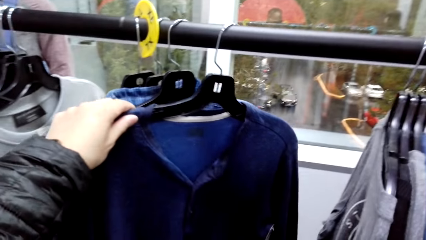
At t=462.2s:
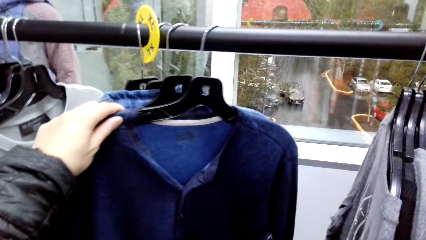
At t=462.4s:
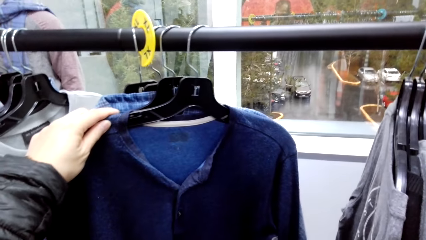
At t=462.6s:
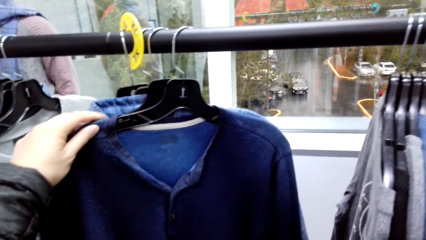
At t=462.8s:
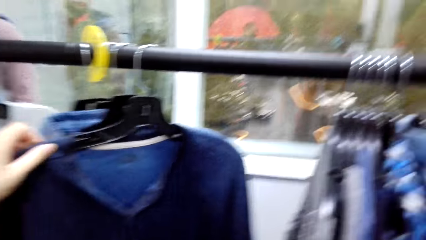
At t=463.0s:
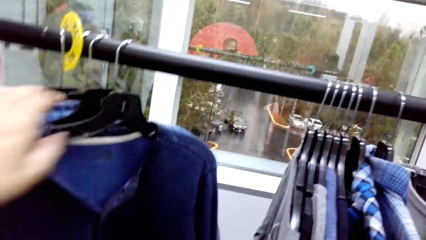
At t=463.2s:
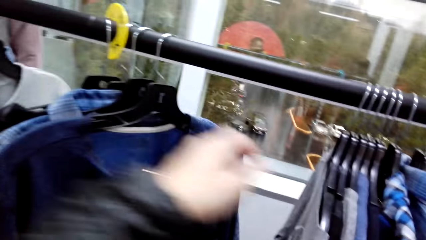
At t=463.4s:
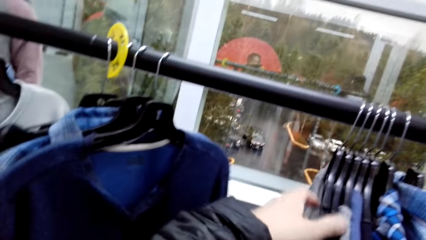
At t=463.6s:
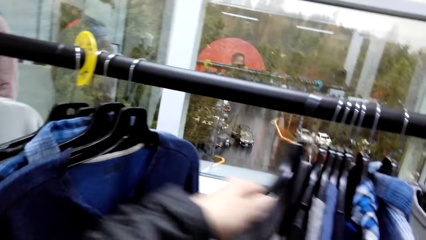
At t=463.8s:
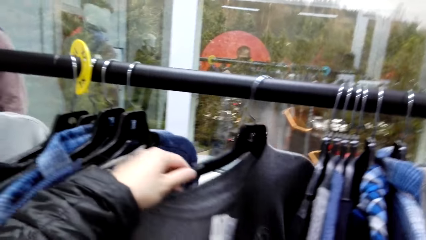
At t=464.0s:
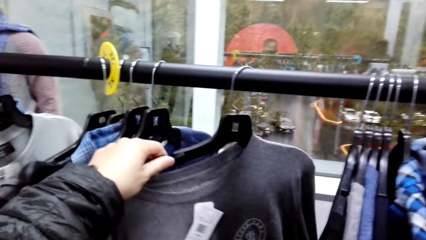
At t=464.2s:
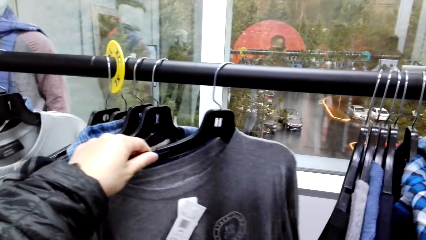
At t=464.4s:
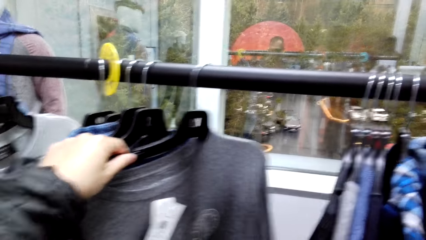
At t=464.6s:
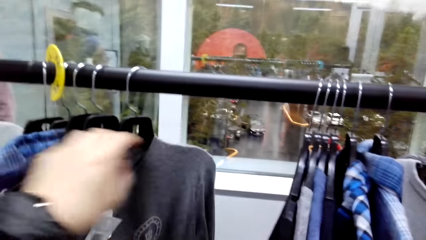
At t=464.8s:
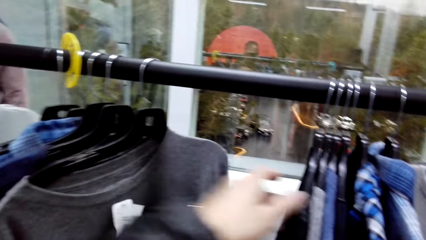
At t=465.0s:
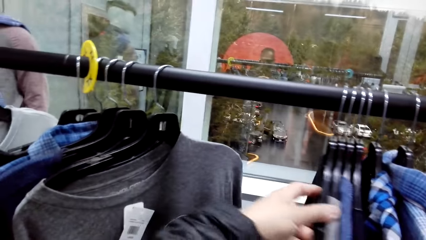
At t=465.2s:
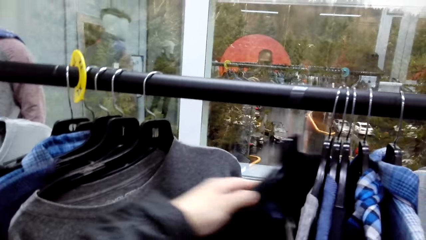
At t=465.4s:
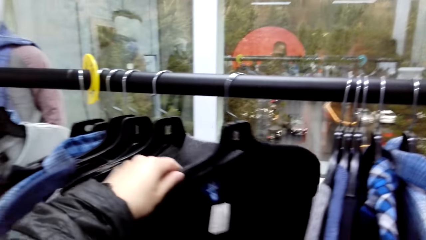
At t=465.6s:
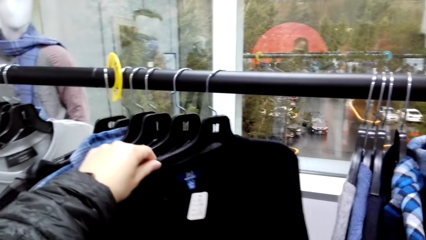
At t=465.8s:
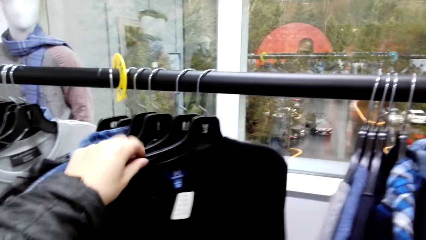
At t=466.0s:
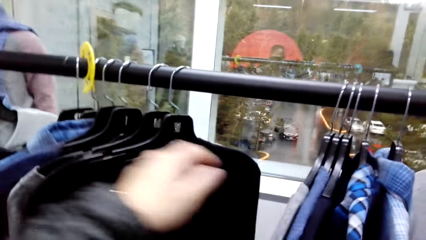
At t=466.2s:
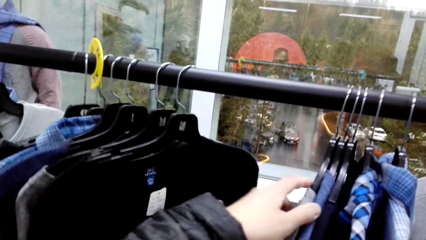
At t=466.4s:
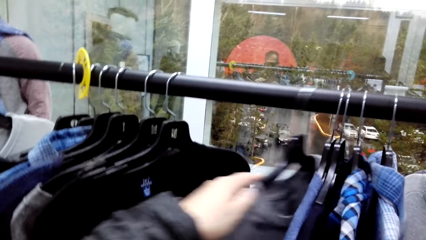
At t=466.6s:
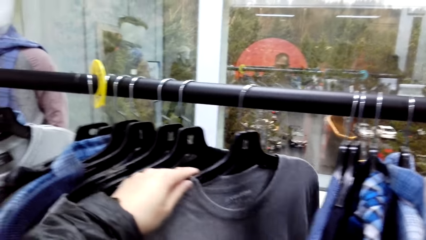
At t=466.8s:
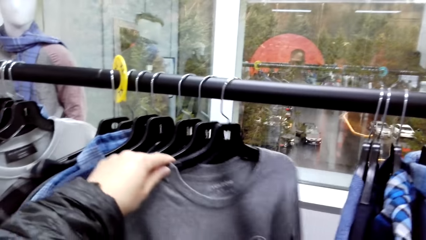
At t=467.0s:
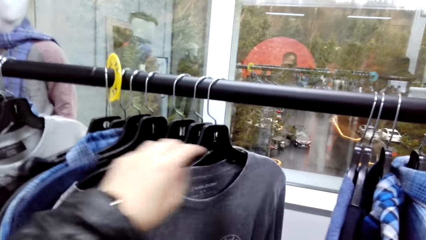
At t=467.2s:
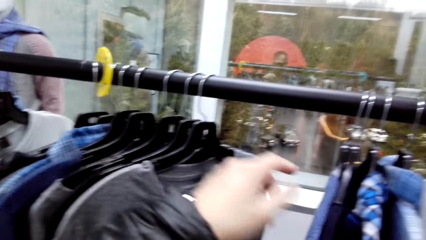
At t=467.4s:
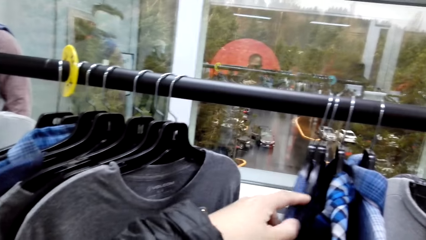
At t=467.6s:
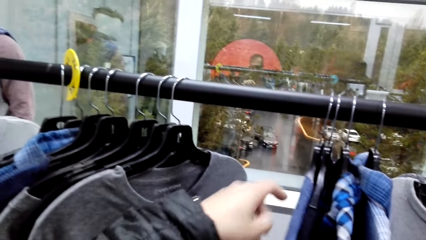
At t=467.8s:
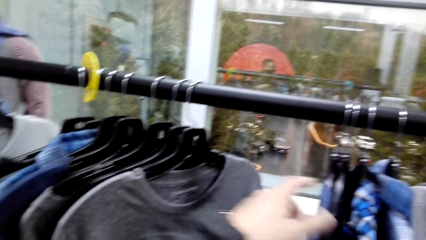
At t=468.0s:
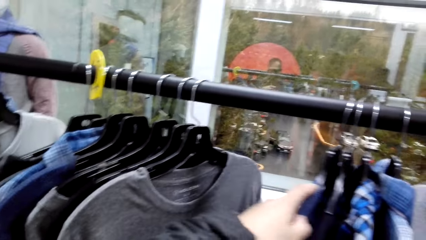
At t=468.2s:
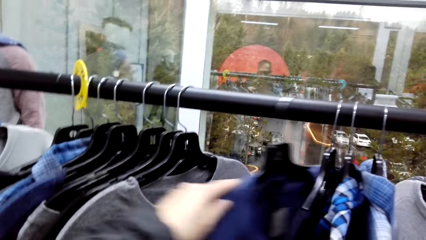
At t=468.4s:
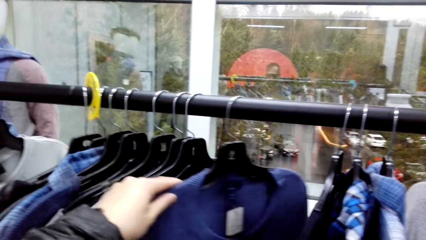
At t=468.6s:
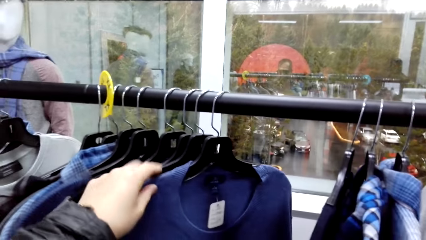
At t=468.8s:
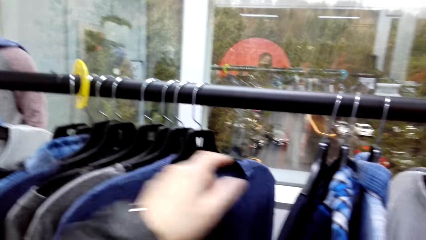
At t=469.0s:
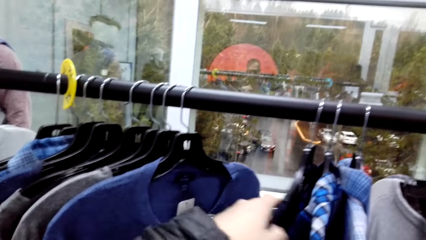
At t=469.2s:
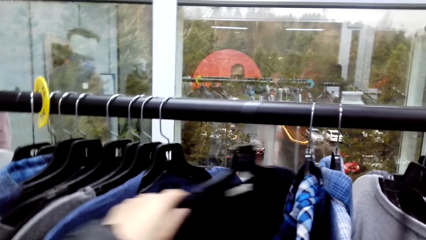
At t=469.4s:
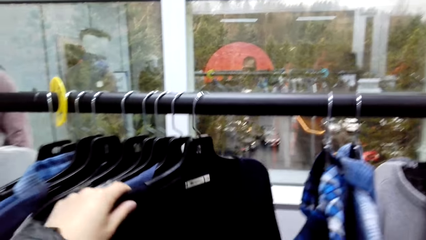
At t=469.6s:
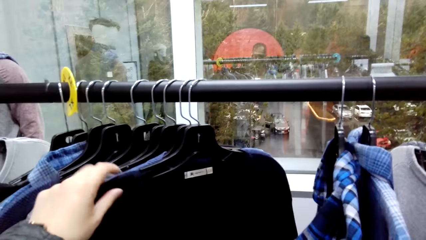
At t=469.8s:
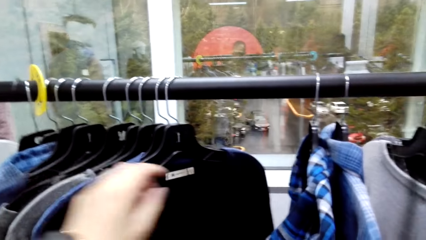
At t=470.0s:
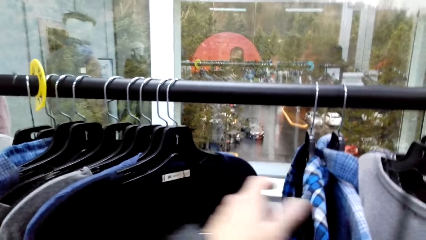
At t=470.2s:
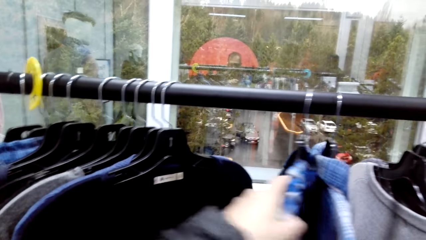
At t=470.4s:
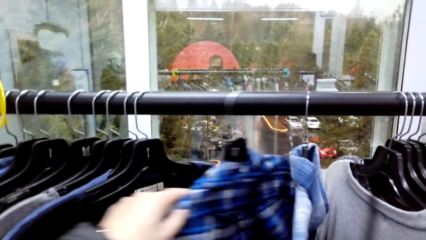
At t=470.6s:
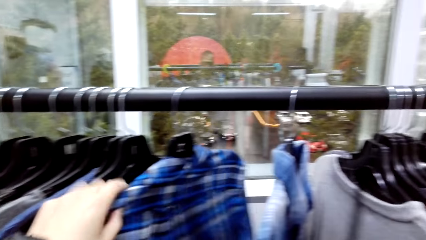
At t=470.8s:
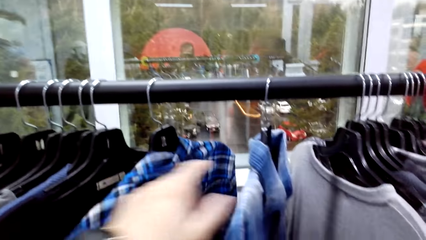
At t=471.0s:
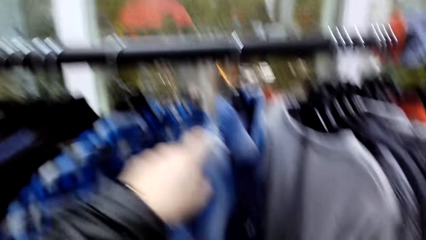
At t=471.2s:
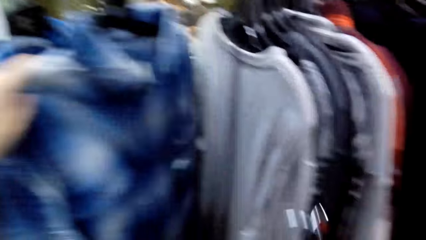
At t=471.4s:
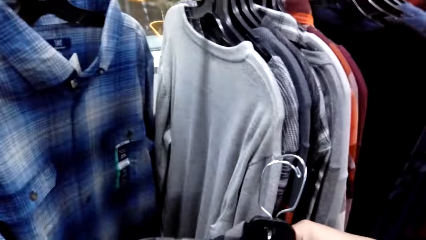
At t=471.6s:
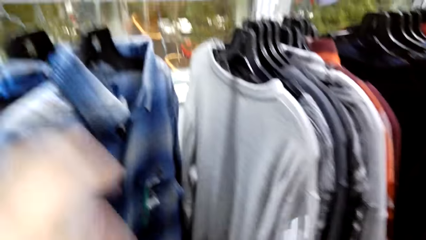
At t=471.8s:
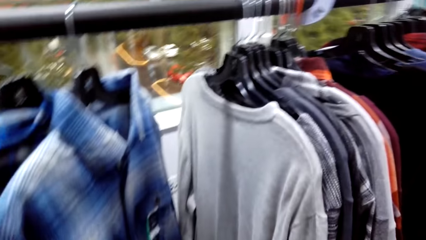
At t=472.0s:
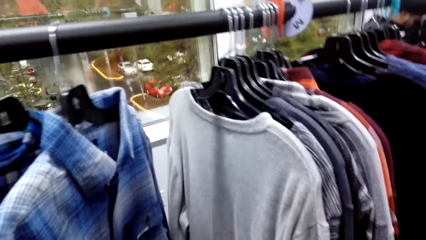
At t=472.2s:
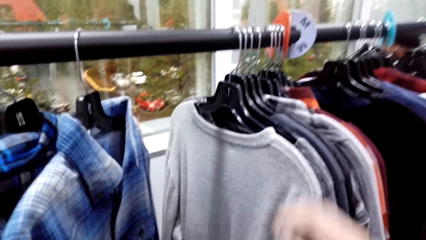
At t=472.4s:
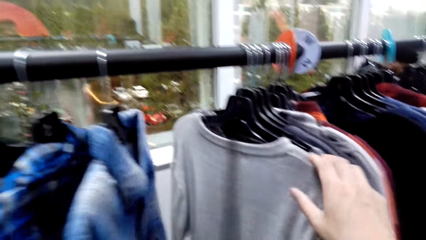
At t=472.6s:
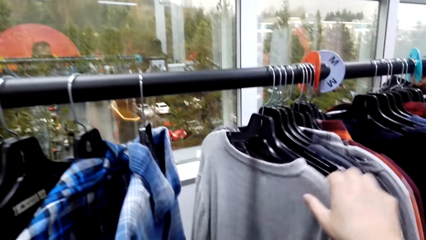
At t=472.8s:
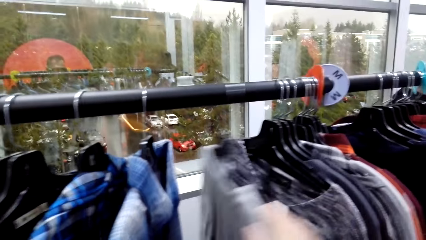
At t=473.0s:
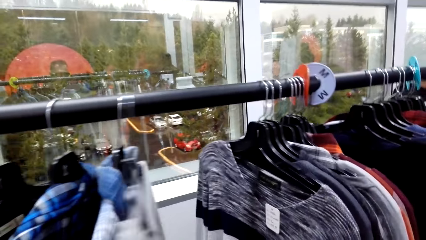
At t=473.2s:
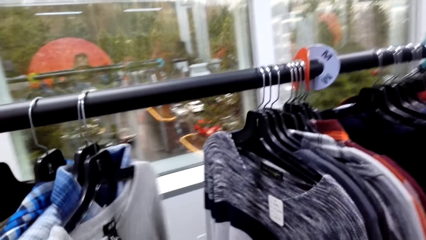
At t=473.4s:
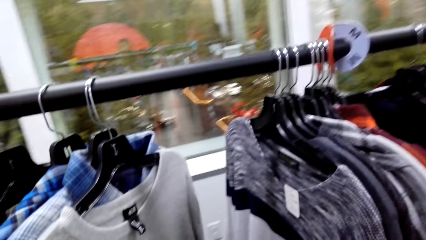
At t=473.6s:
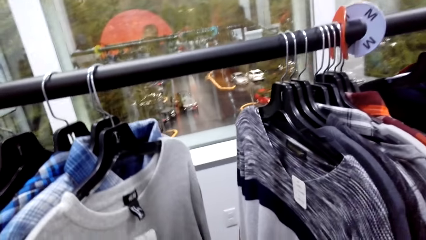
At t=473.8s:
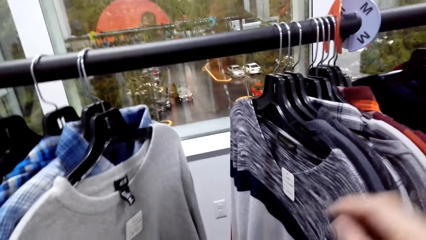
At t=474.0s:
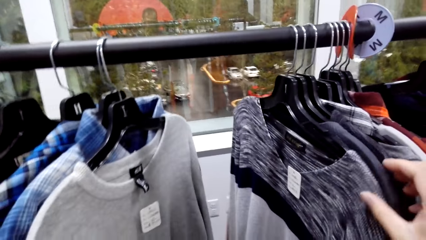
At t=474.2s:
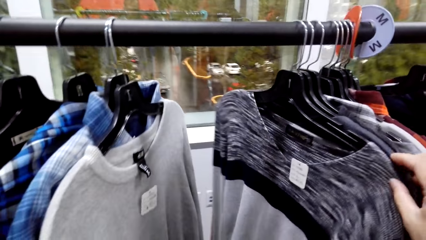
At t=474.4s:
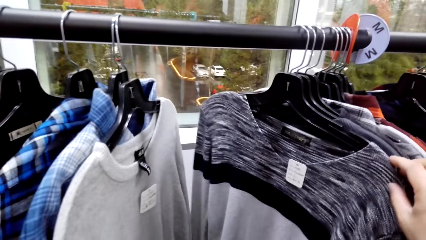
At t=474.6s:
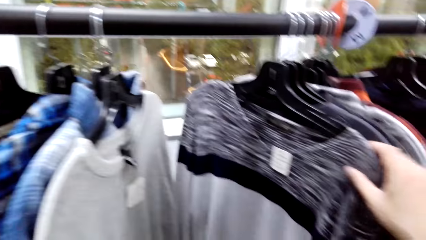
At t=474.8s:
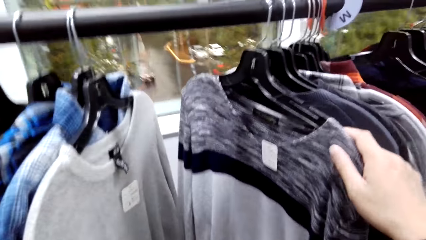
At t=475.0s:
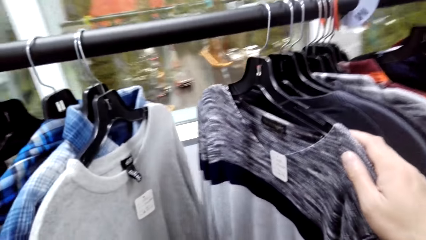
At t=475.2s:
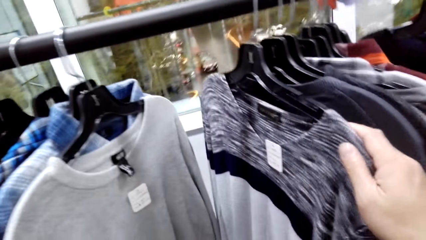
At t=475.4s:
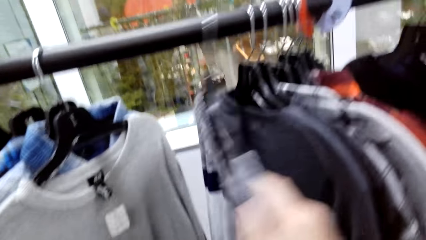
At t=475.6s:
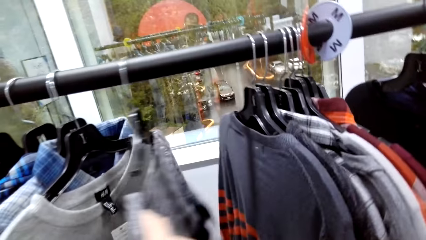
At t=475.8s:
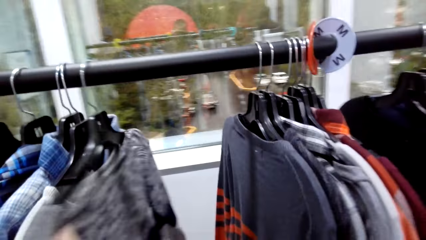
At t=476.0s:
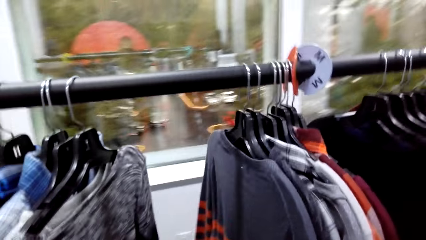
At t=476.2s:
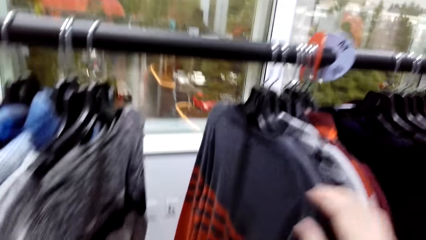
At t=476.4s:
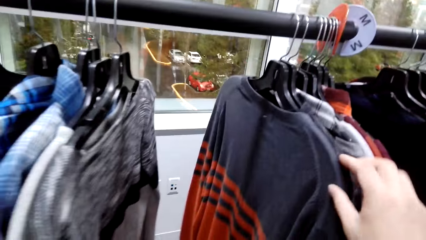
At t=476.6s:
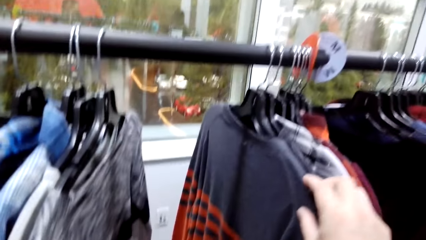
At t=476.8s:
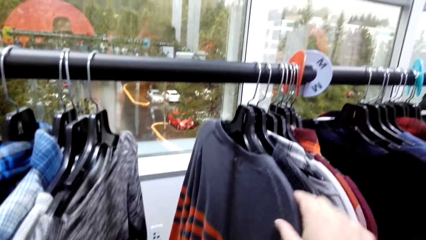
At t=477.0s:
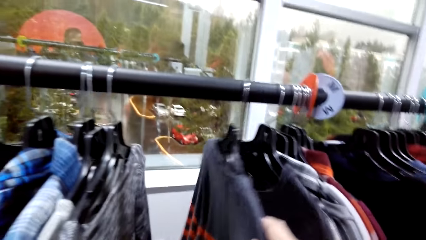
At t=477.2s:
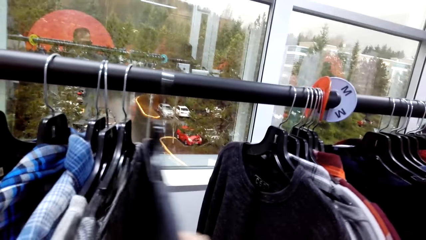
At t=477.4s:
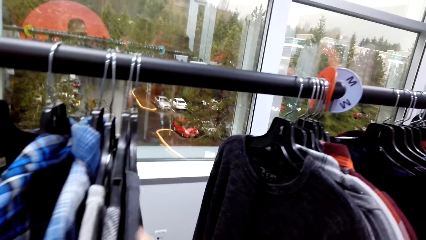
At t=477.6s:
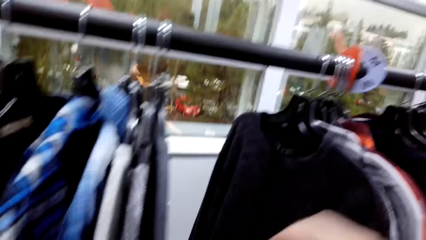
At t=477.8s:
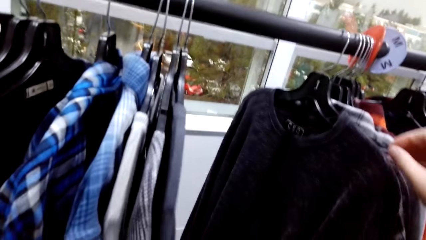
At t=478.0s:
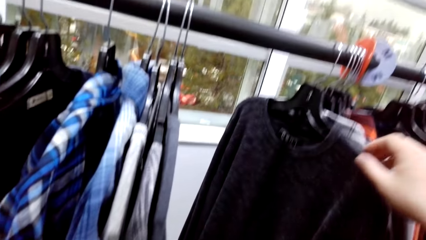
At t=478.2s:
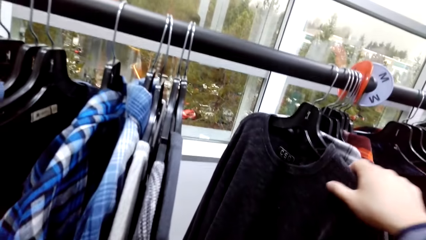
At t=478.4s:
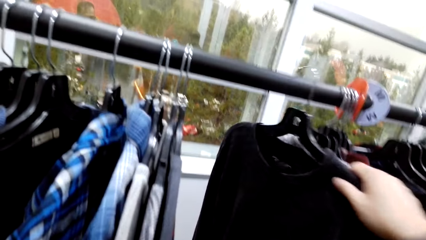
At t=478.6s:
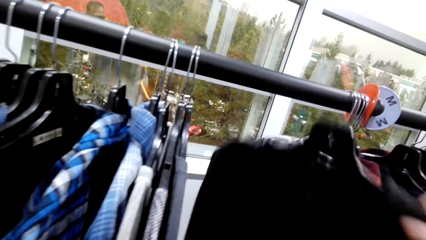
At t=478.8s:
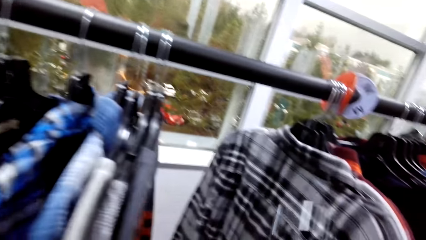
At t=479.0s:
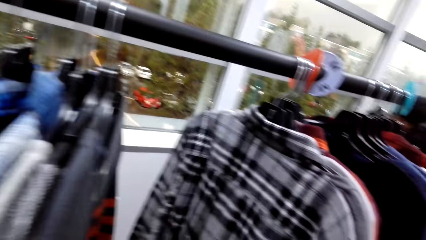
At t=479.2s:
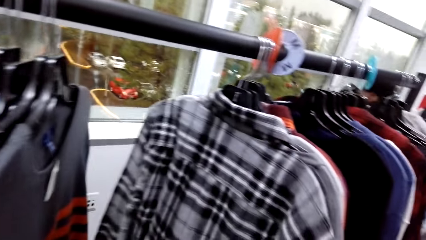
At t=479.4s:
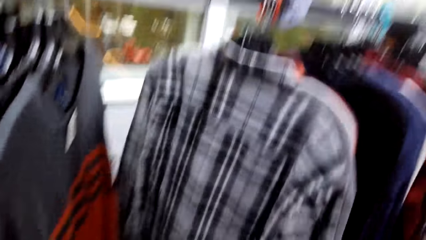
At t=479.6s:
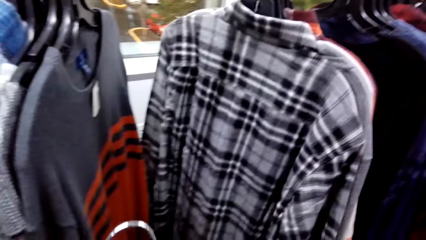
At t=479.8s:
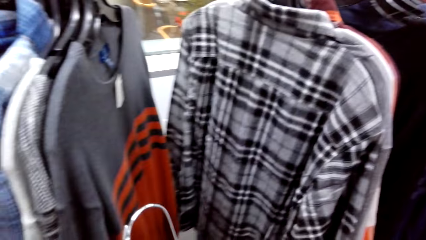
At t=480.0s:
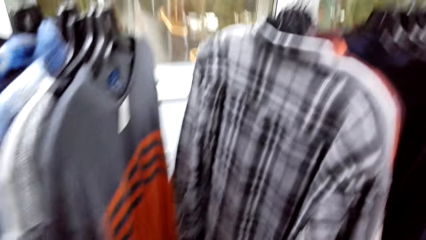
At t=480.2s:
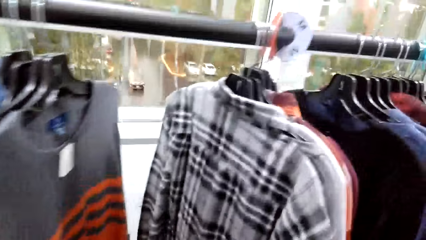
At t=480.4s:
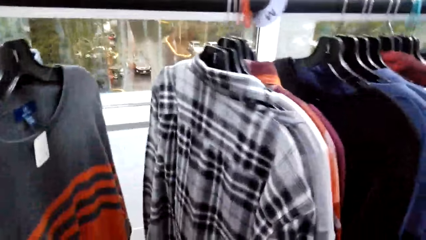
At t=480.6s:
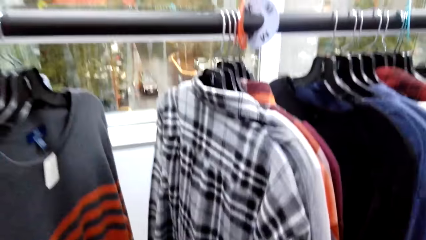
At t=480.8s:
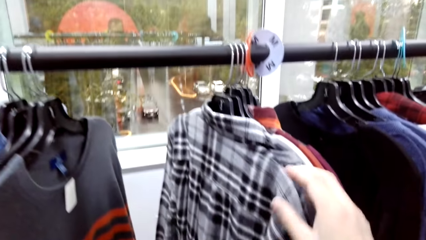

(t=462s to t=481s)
The camera wearer takes a look at the cloths. They hold the cloths on the line hanger. They pick a T-shirt on the hanger.
